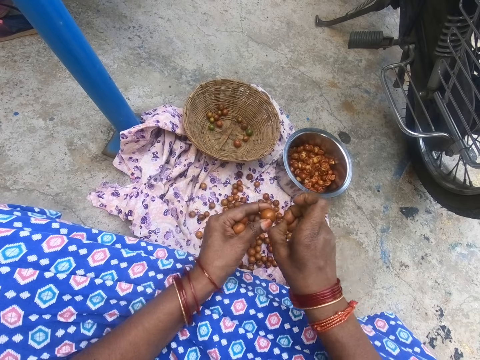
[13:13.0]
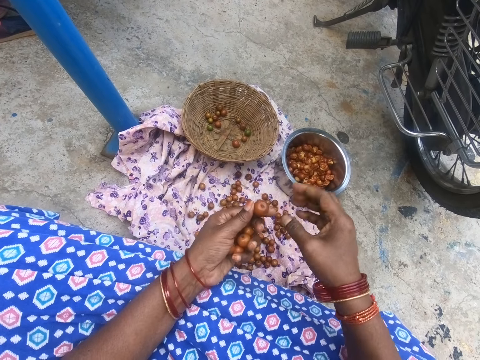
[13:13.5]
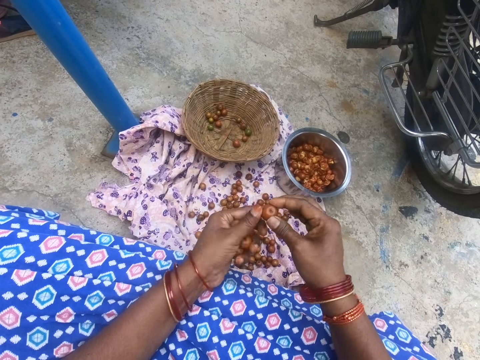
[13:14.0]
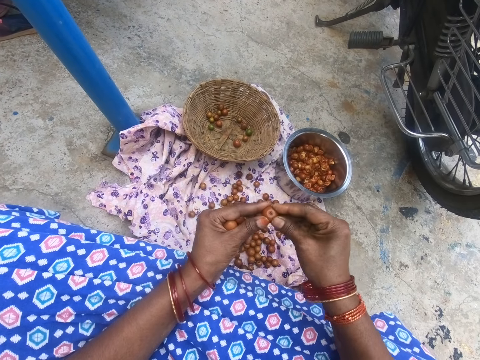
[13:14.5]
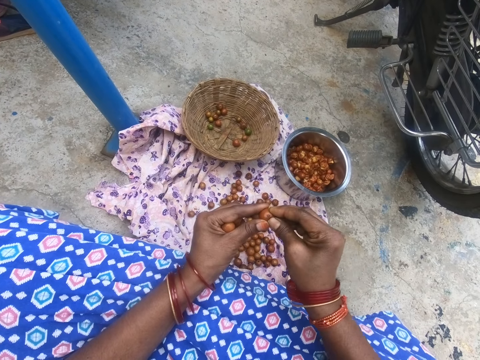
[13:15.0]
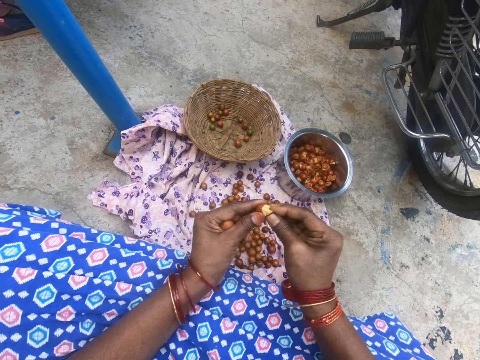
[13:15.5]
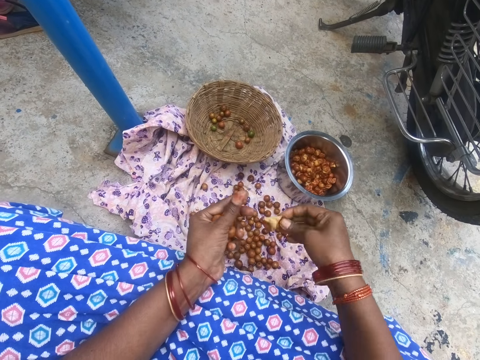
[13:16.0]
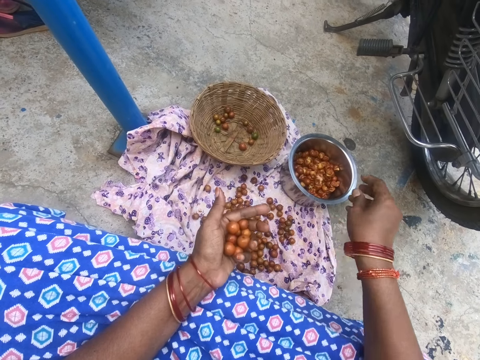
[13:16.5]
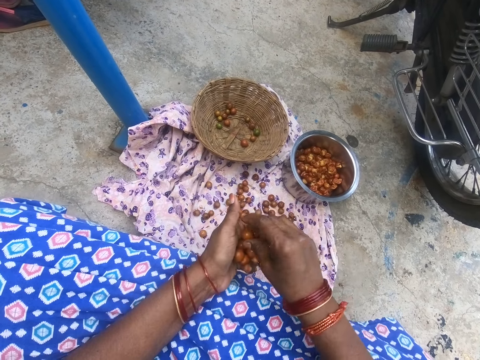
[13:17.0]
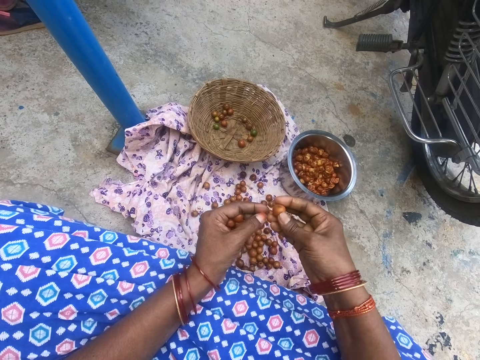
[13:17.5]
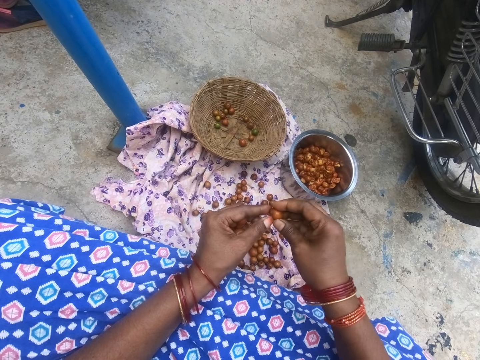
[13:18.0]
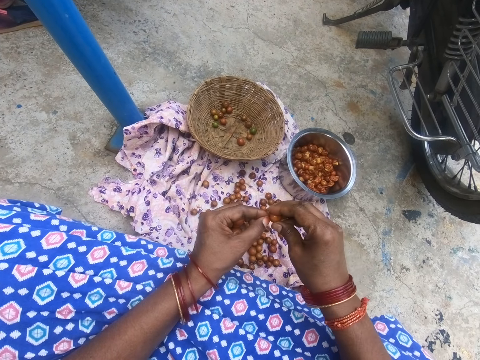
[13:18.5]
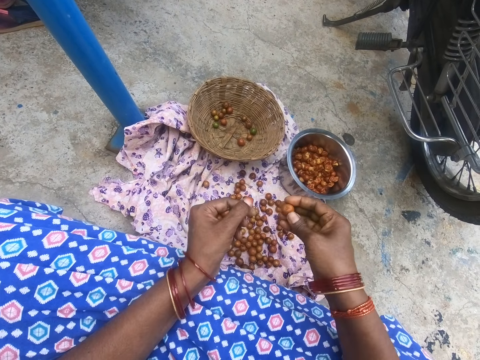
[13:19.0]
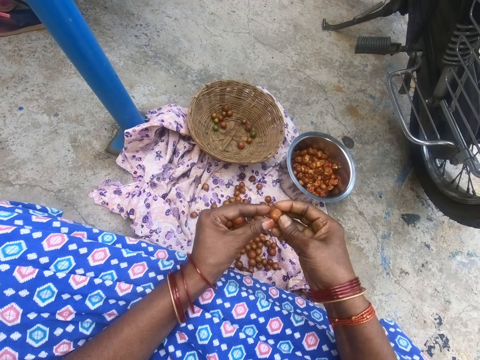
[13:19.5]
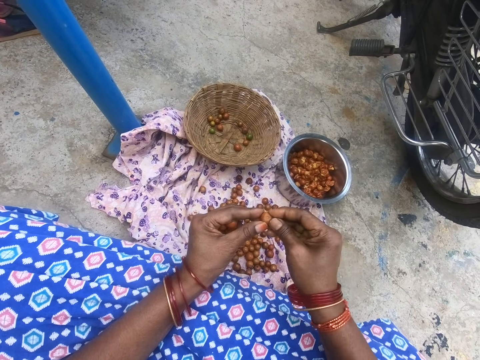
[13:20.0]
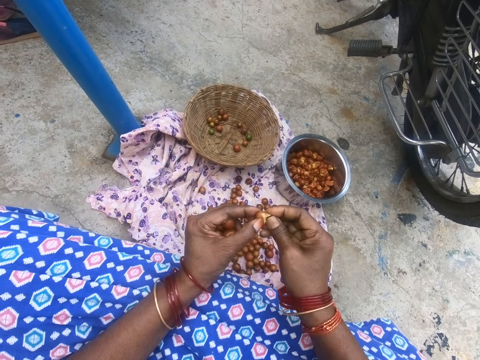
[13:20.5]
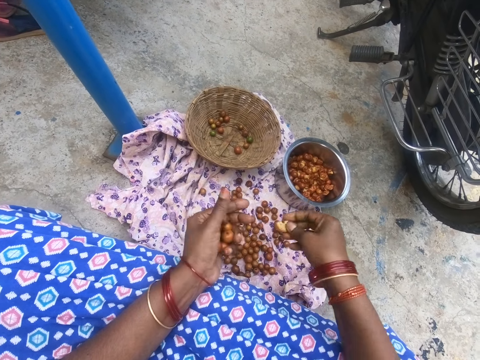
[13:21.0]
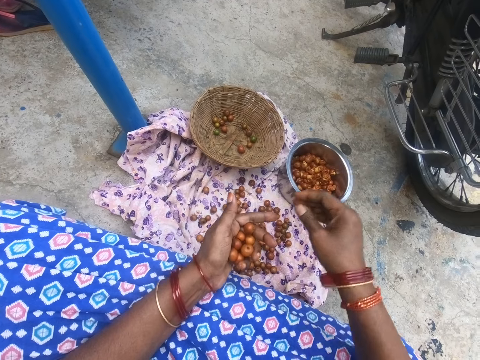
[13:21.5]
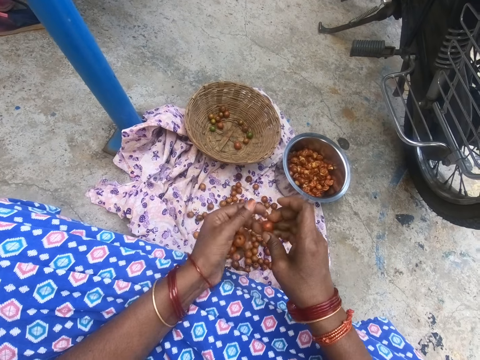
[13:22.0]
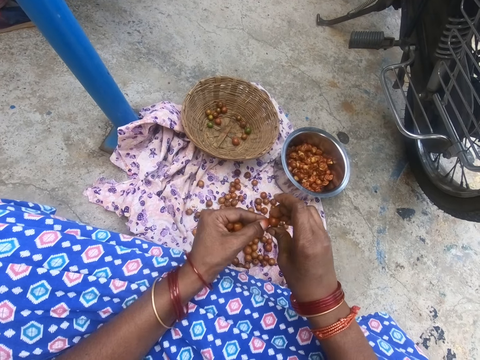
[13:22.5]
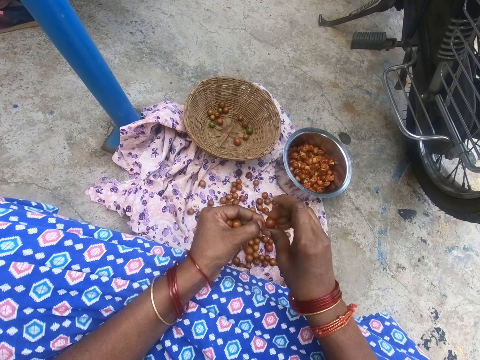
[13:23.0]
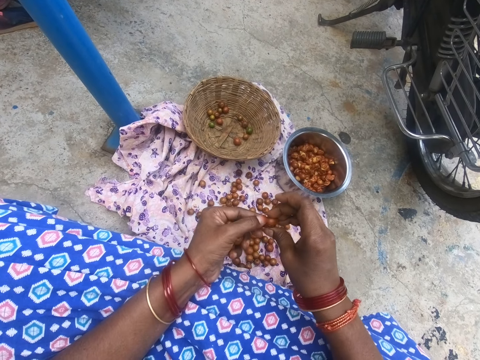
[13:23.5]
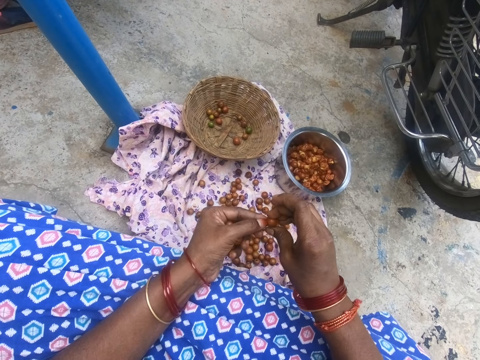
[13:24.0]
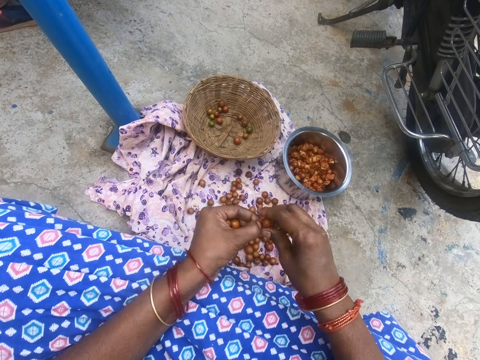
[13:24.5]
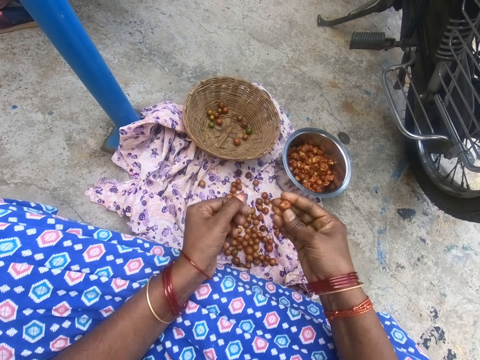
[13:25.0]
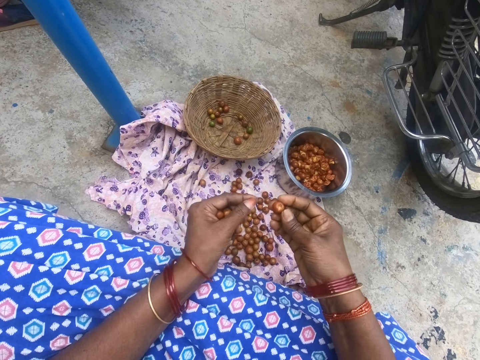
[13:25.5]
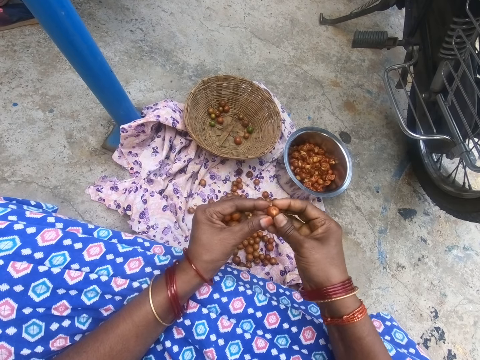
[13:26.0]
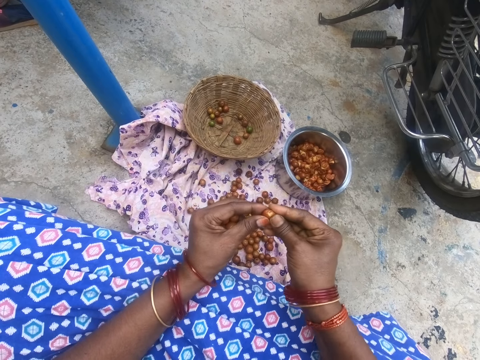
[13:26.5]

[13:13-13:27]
The camera wearer throws down something. They squeeze a jujube. They put the jujube in a pot. They pick the jujube from the other hand with the right hand. They remove part of the jujube. They throw down something. They peel something. They squeeze the jujube. They put the jujube in the pot. They pick something with the right hand. They remove part of the jujube. They throw down something. They peel something.

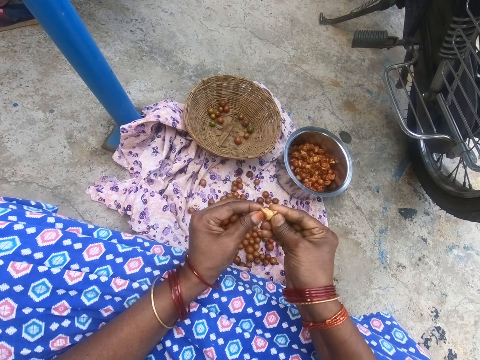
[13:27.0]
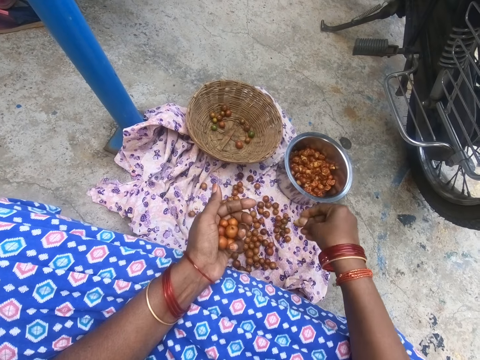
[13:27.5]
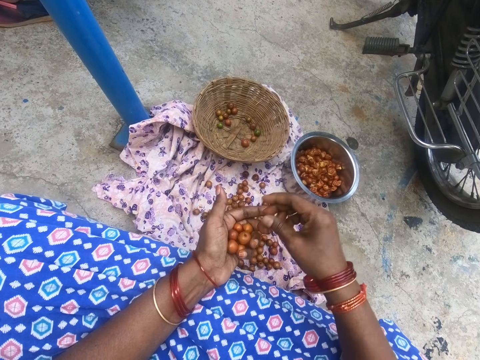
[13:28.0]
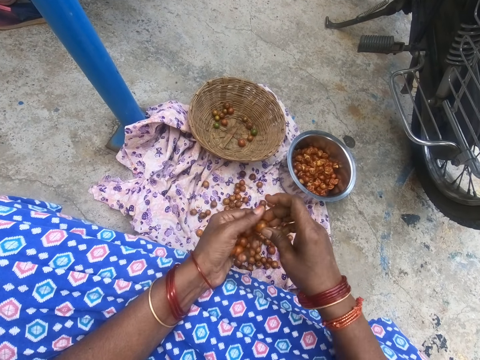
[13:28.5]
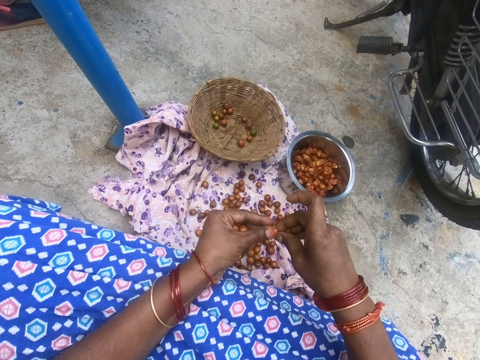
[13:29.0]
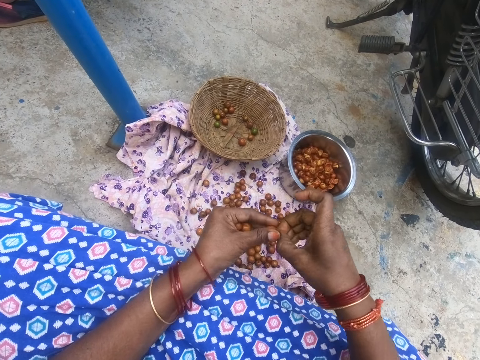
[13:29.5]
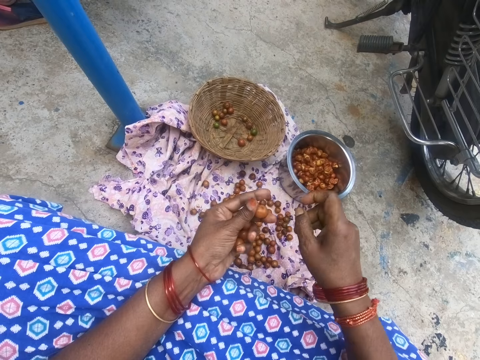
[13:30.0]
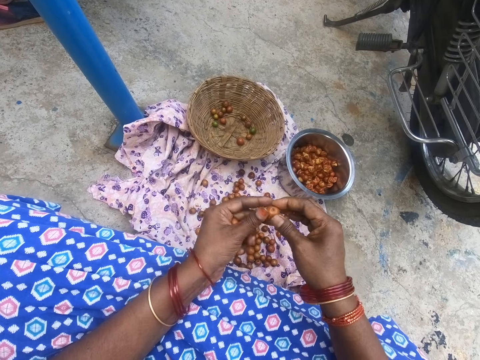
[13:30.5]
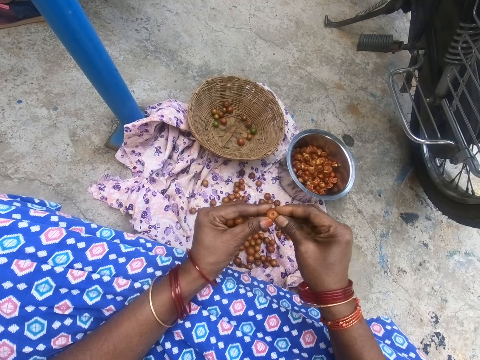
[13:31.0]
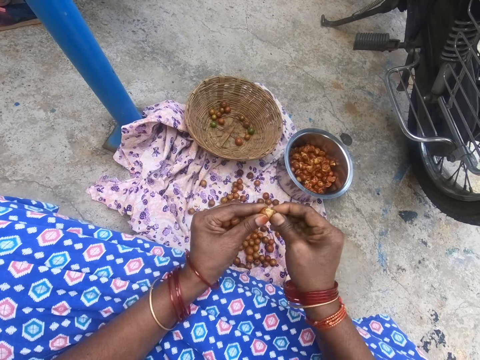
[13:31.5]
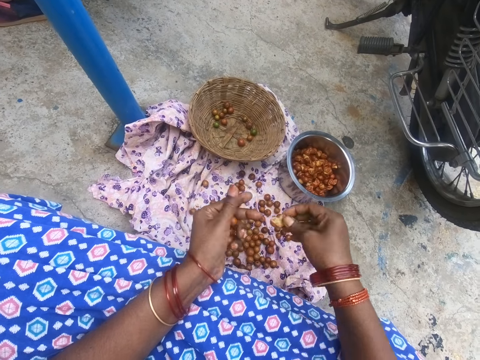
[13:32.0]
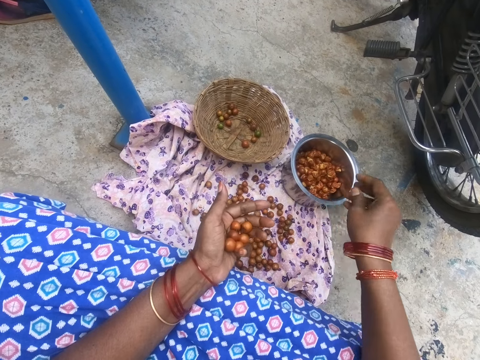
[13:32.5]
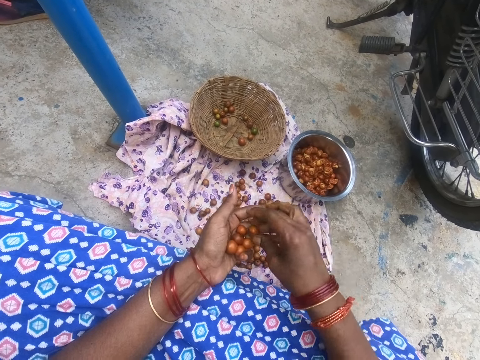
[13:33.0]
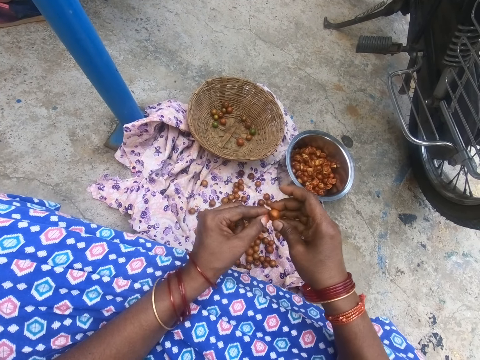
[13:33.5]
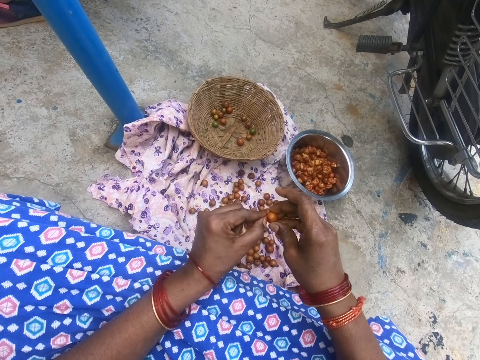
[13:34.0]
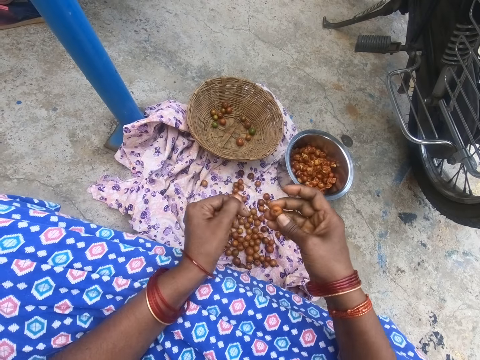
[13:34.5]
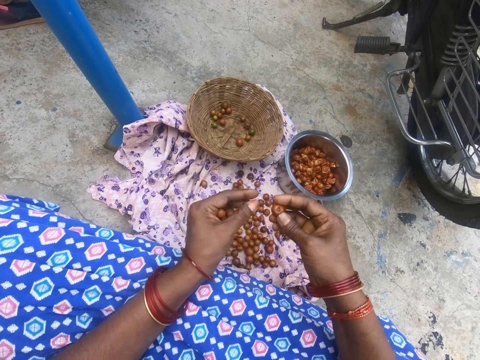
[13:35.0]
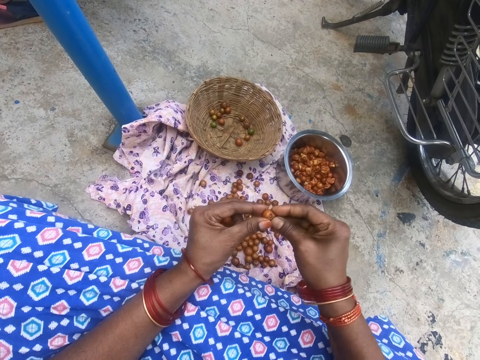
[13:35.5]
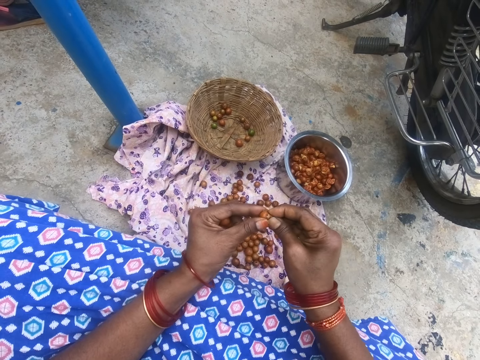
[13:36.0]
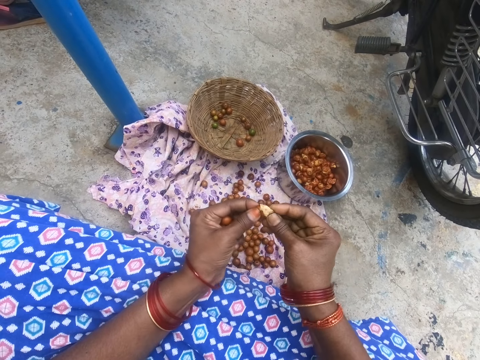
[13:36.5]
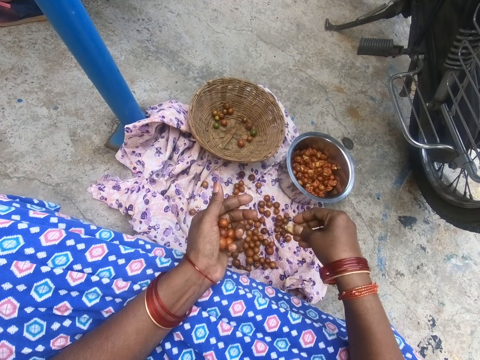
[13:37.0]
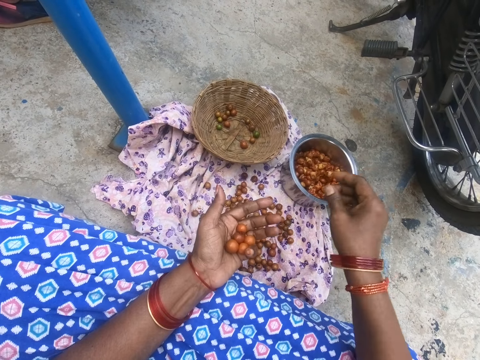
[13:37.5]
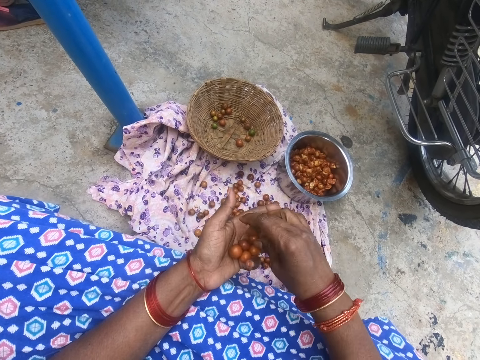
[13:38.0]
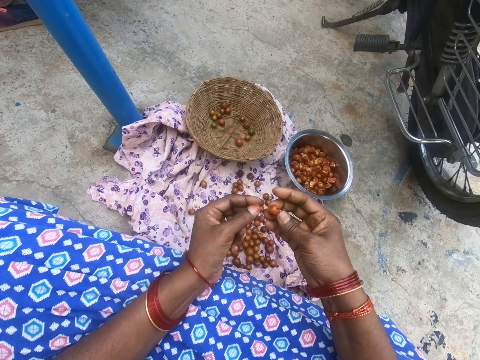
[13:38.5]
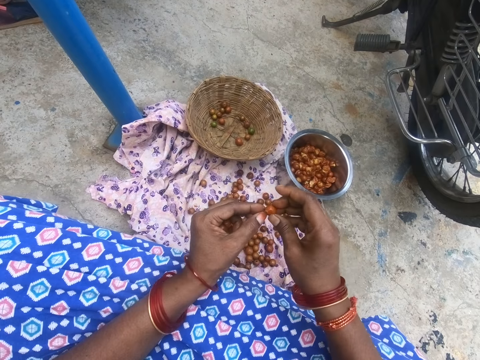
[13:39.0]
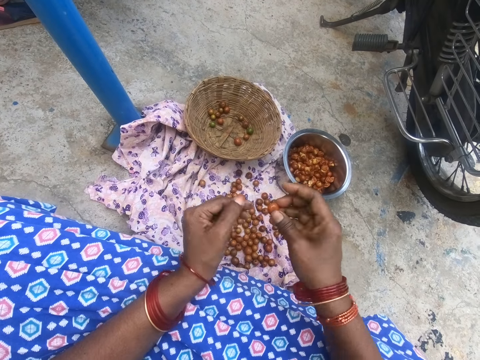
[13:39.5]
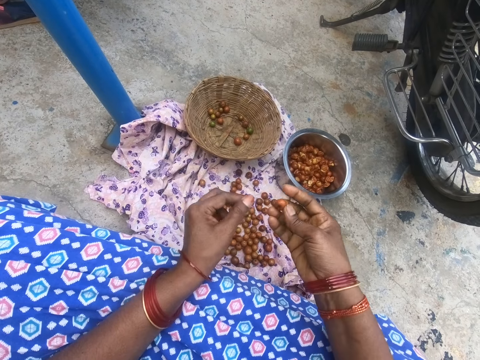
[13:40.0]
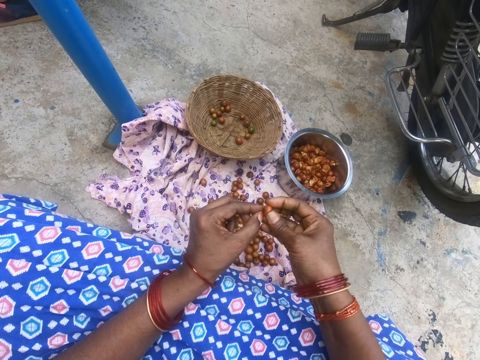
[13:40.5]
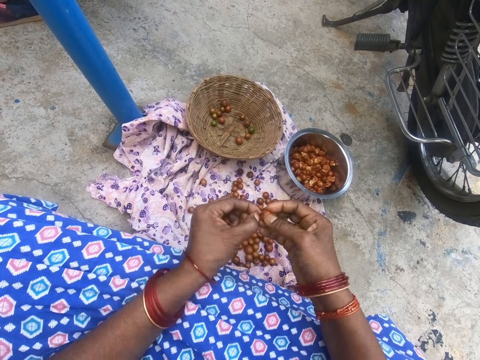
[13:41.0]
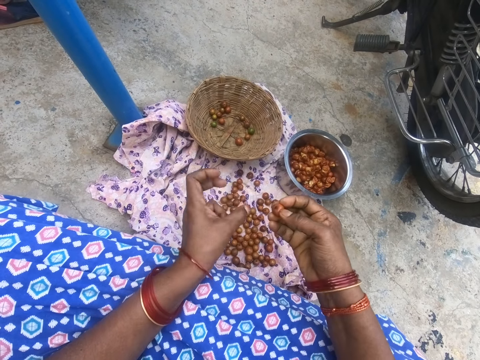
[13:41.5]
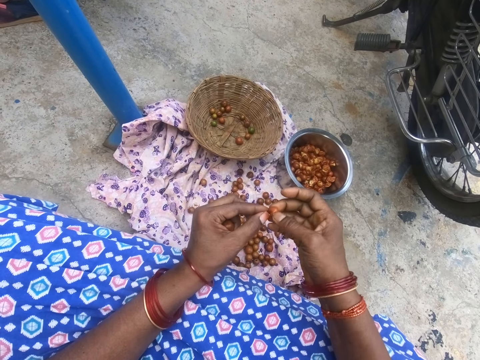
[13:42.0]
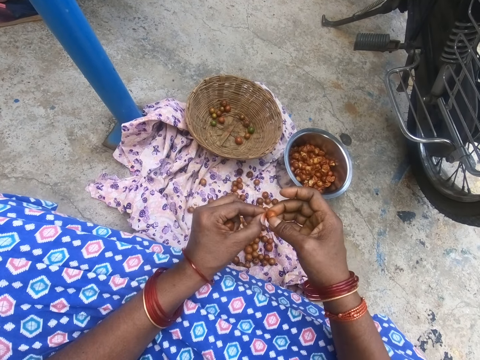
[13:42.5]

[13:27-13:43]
The camera wearer squeezes a jujube. They put the jujube in a pot. They pick the jujube from the other hand with the right hand. They remove part of the jujube. They throw down something. They peel something. They squeeze the jujube. They put the jujube in the pot. They pick the jujube from the other hand with the right hand. They remove part of the jujube. They throw down something. They peel something. They squeeze the jujube. They put the jujube in the pot. They pick the jujube from the other hand with the right hand. They remove part of the jujube. They throw down something. They peel something. They throw down something. They peel something.
